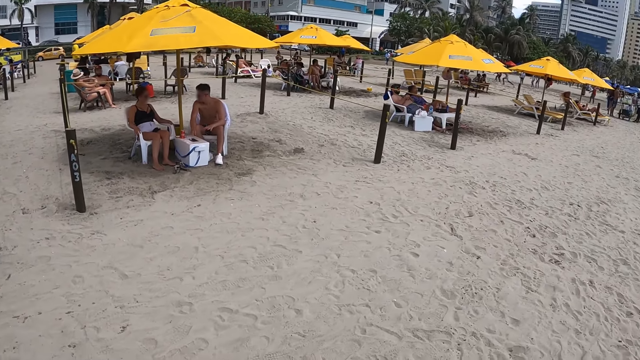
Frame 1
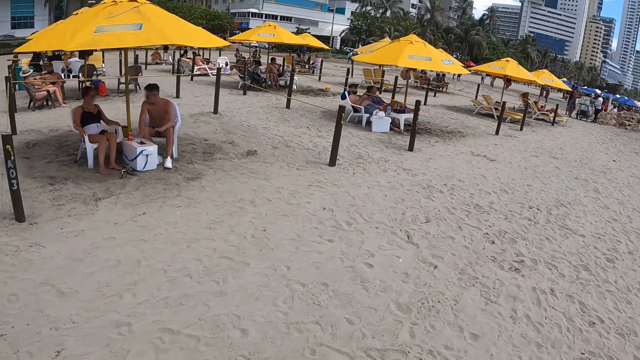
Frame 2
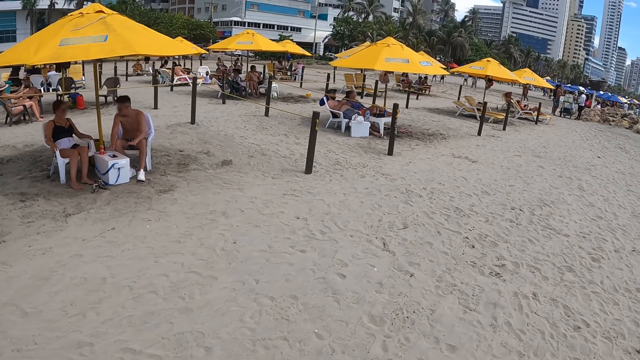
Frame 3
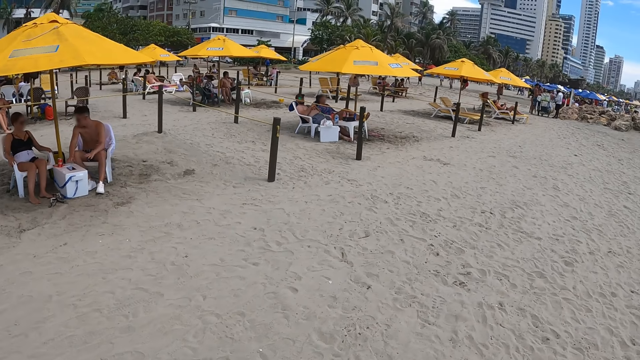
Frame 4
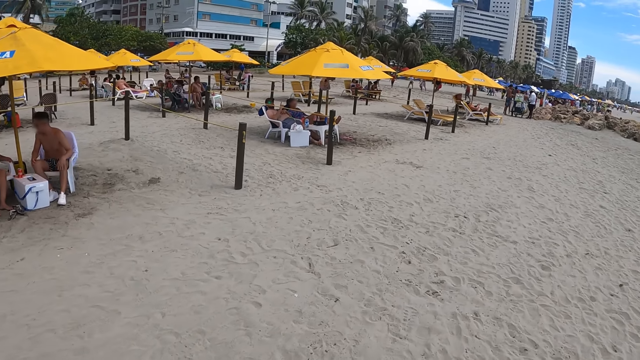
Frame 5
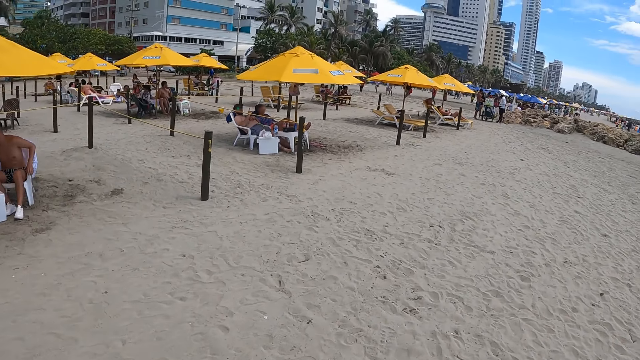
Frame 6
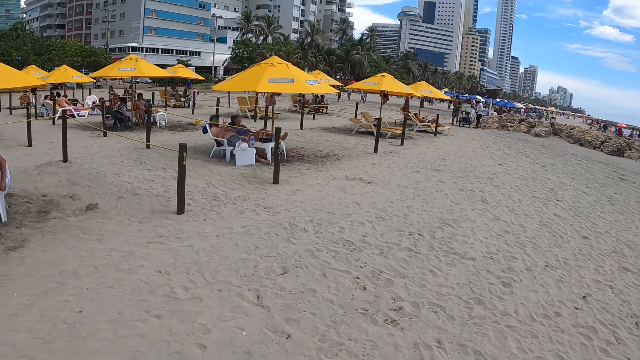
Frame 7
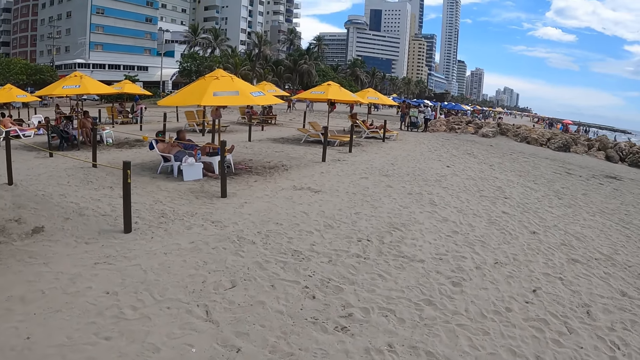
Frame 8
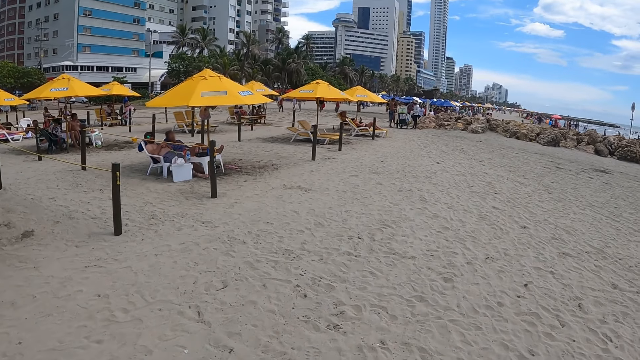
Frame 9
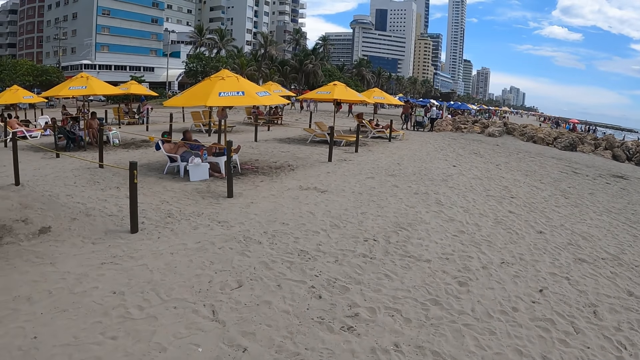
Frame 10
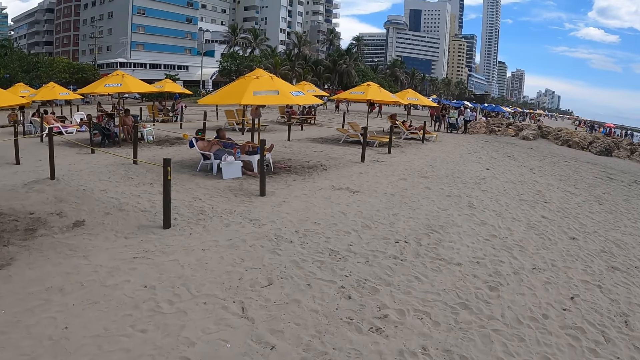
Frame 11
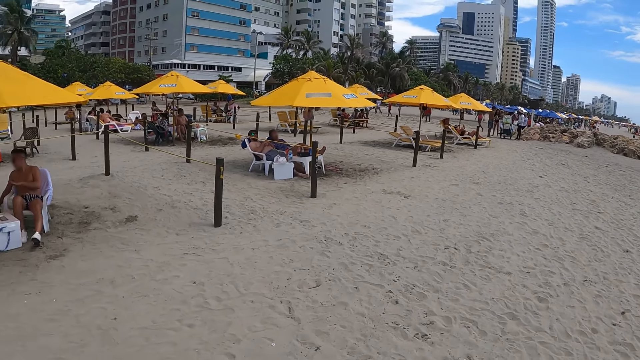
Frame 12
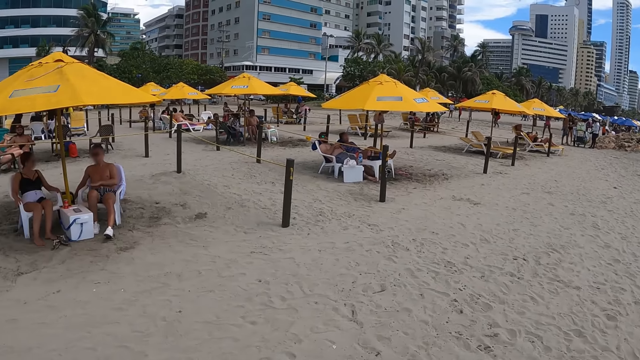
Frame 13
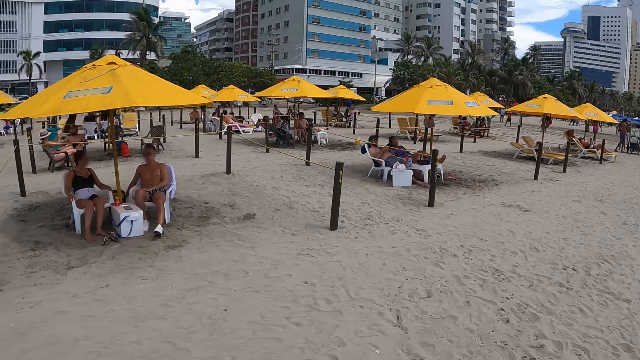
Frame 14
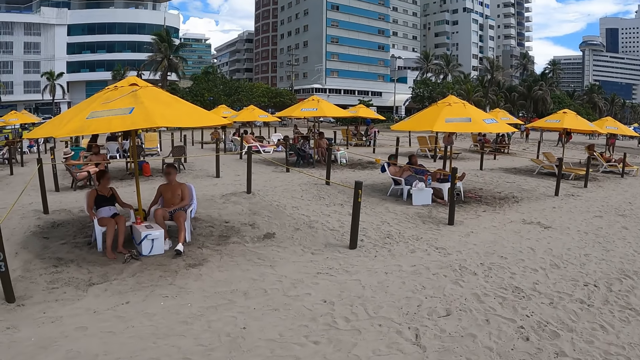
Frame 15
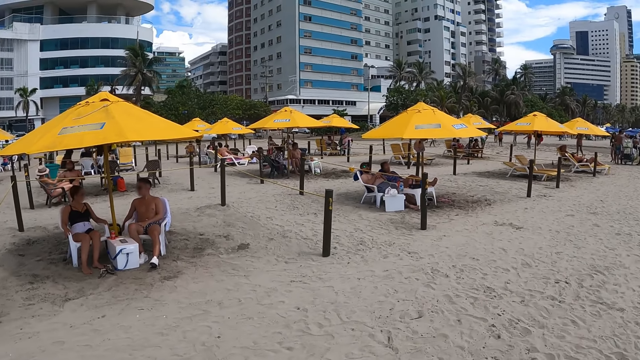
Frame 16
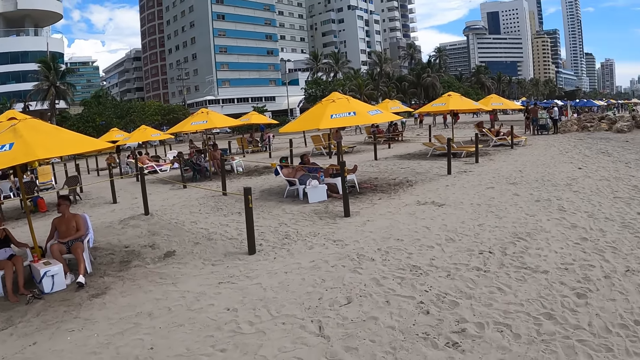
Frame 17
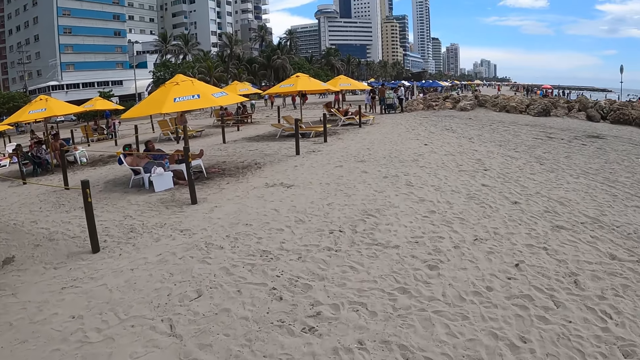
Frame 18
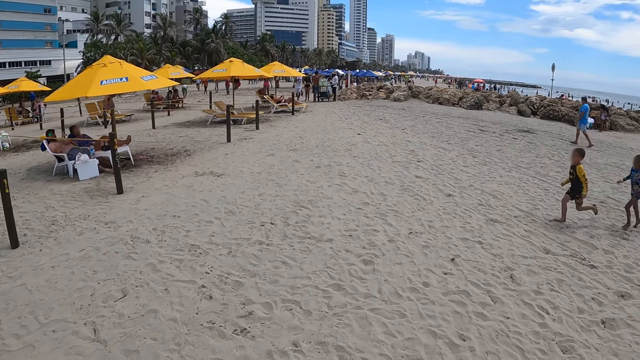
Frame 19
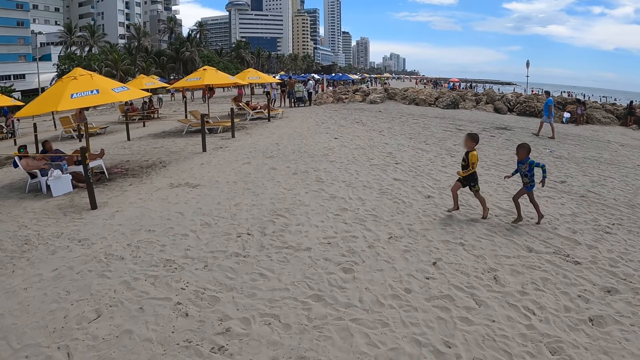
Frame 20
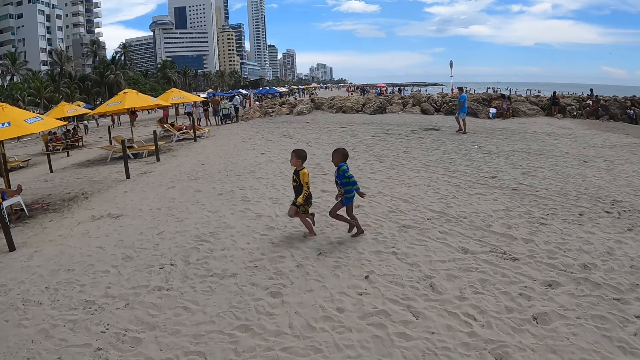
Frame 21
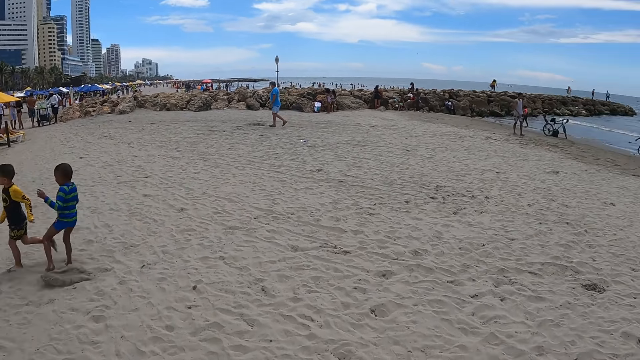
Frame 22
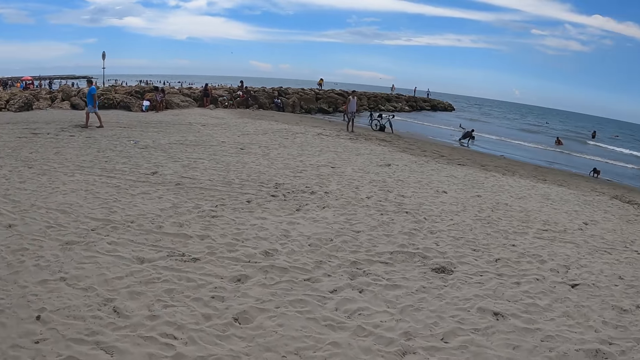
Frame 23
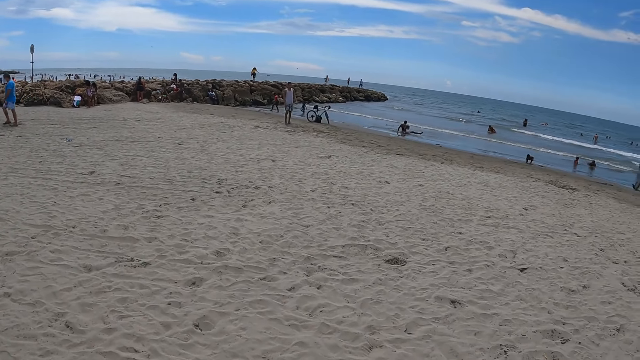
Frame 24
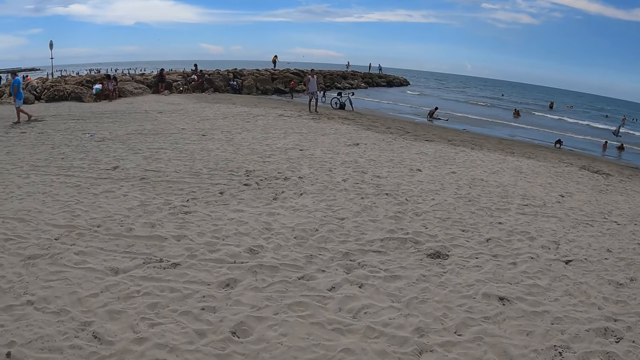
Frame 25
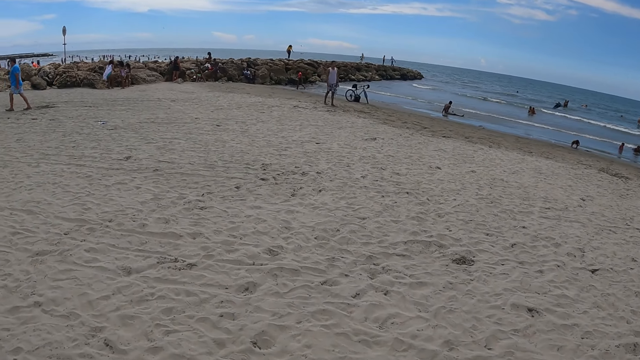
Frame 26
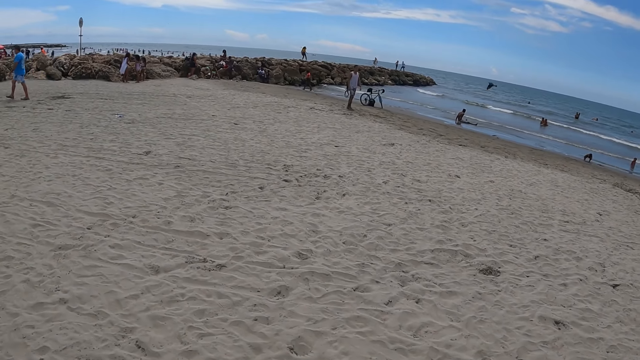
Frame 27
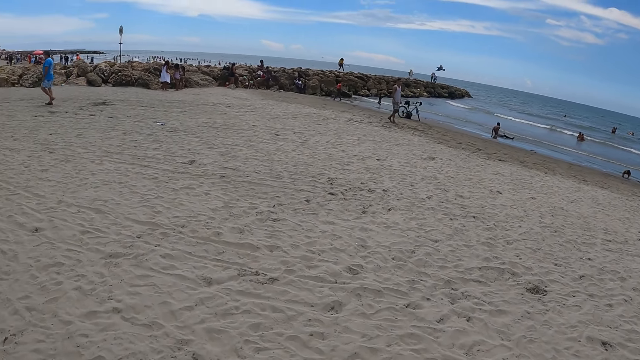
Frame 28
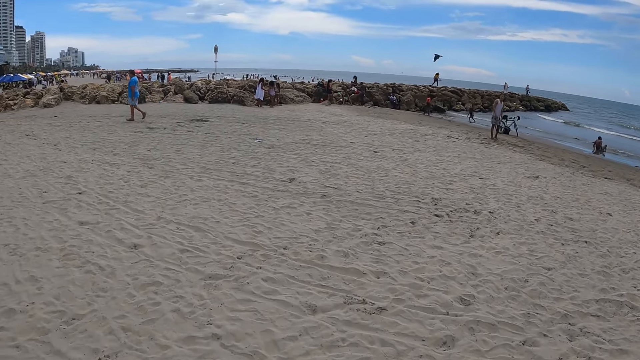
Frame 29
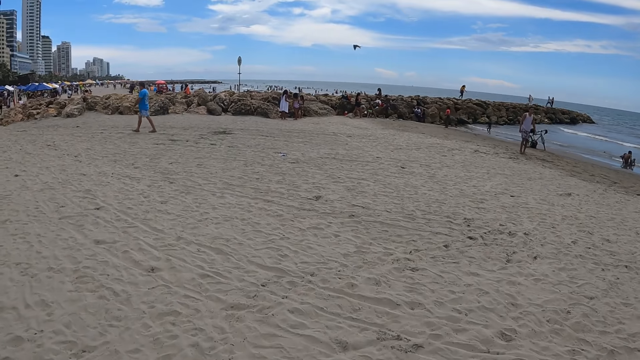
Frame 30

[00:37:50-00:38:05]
The camera wearer walks in the beach. They look at the people. They turn around. They look around. They walk in the beach. They look around. They walk in the beach.

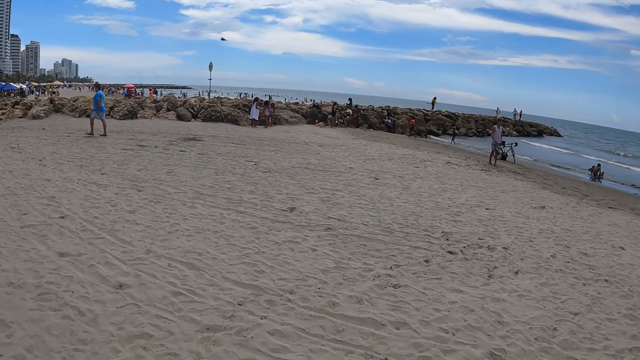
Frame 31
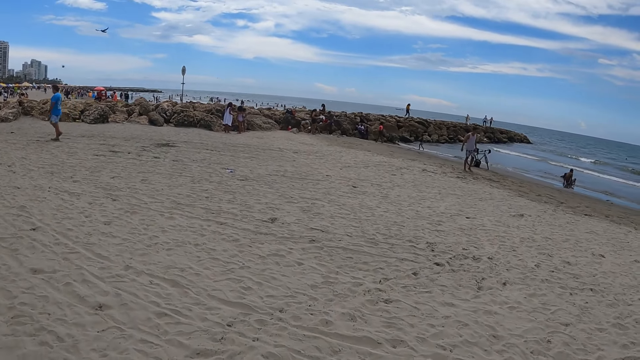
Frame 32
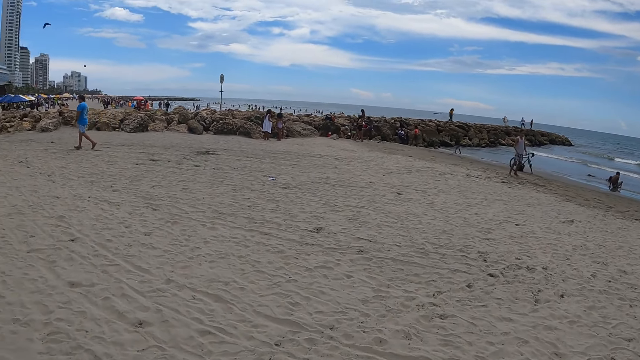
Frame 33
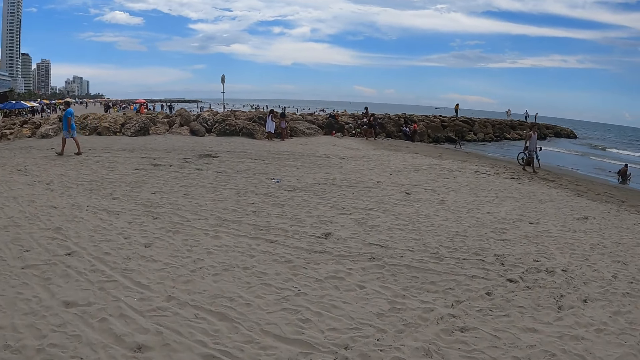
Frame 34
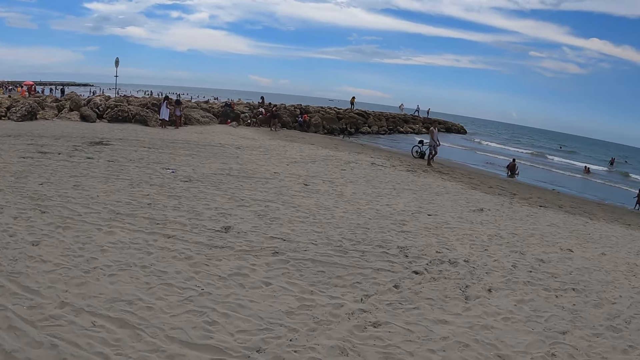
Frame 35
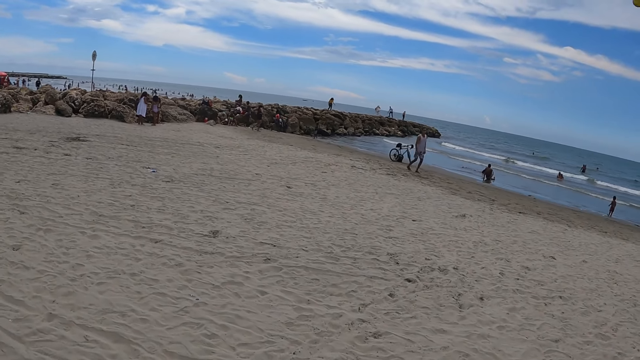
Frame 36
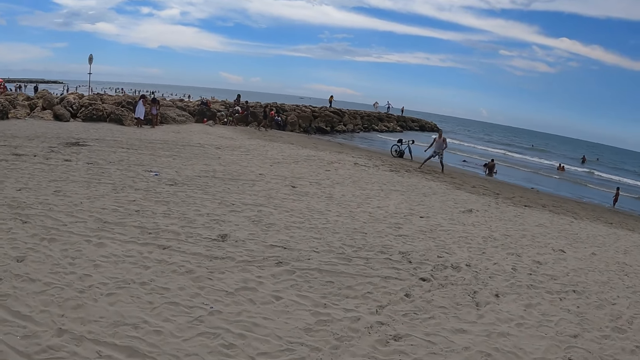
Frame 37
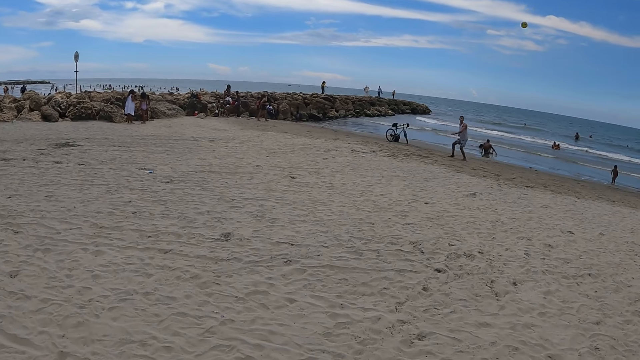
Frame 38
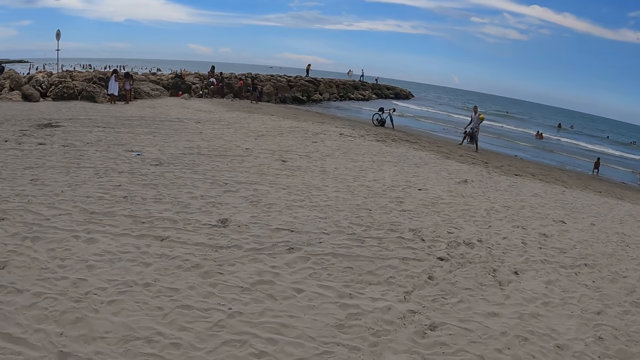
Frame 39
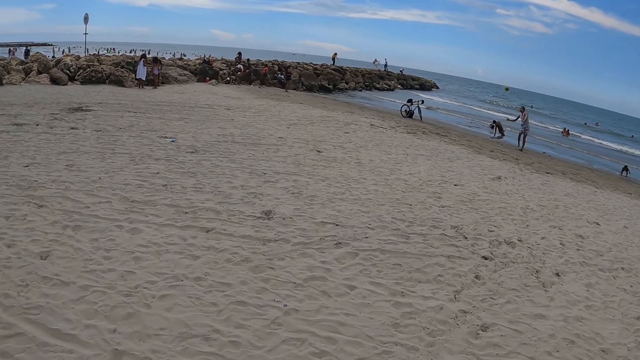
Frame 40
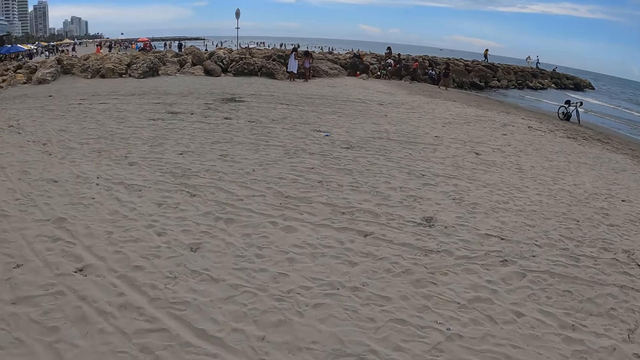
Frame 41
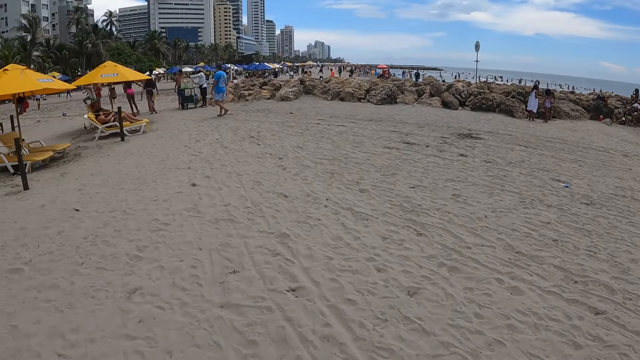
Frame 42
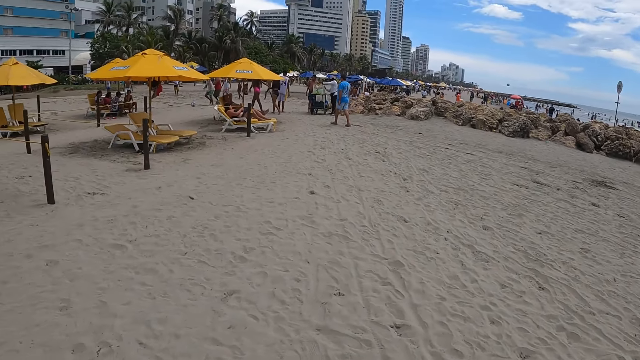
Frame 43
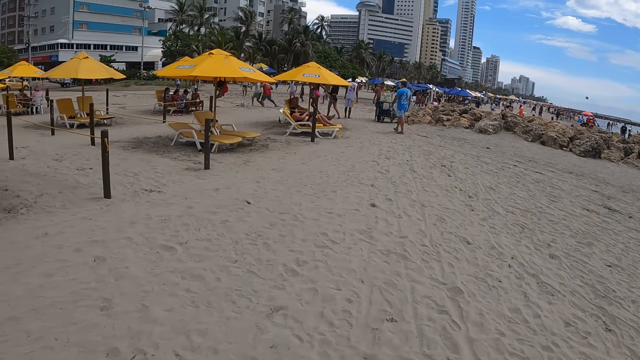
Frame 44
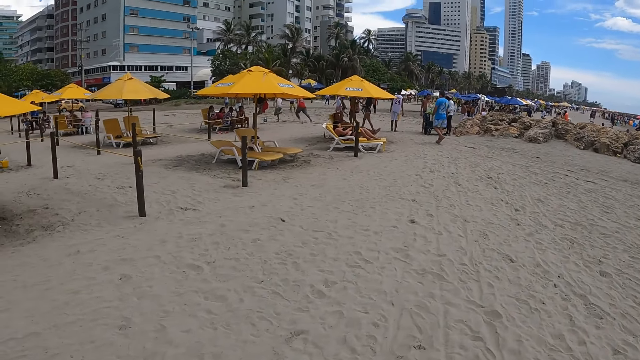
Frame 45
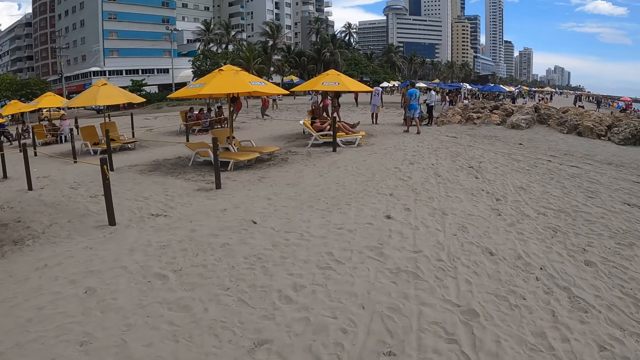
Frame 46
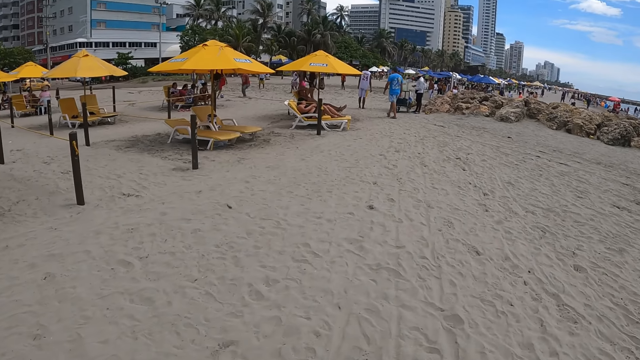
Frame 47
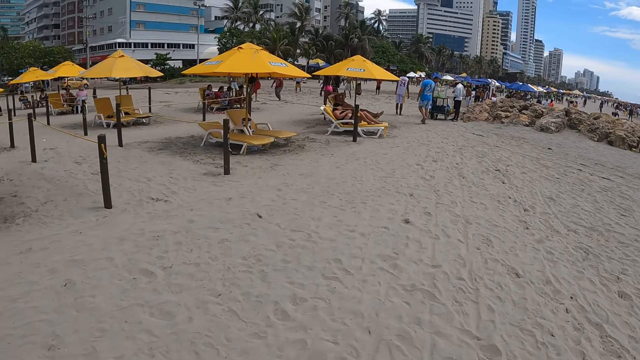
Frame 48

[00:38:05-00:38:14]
The camera wearer looks around. They walk in the beach.
